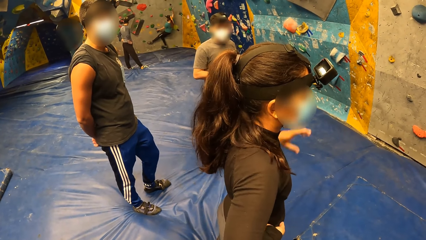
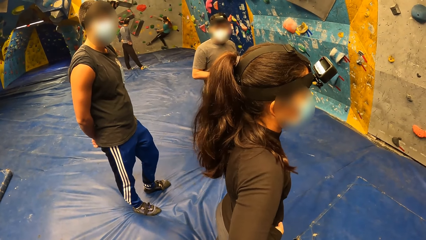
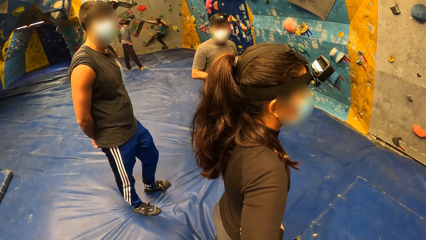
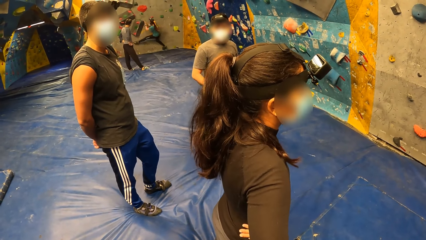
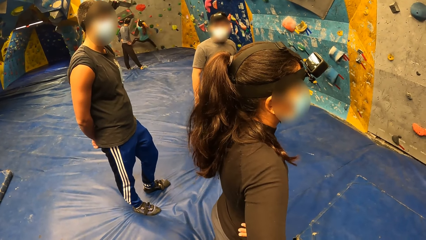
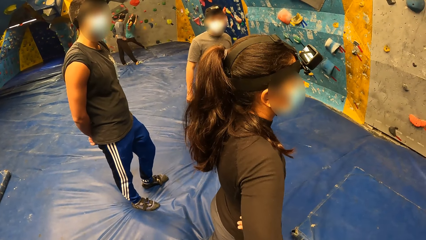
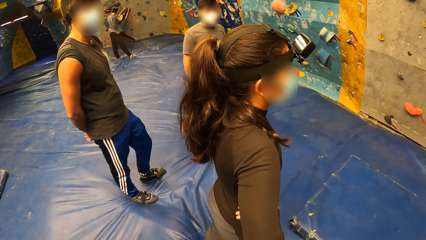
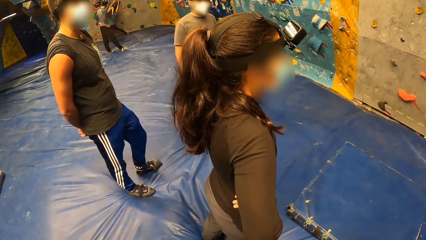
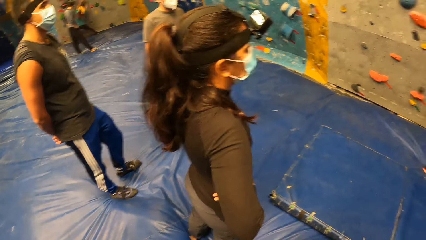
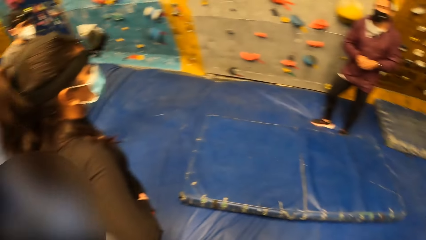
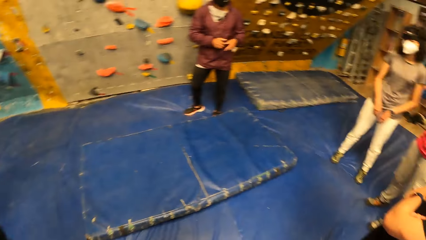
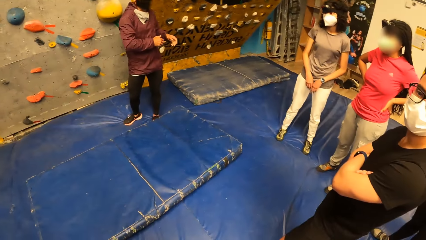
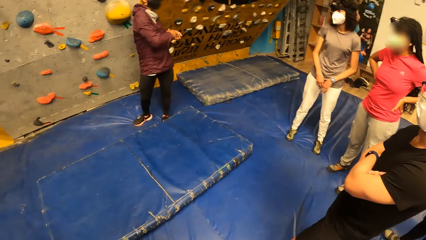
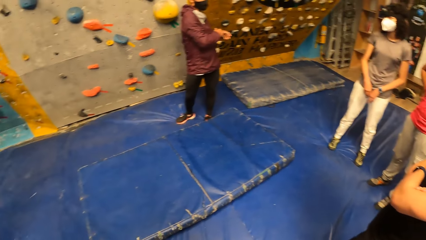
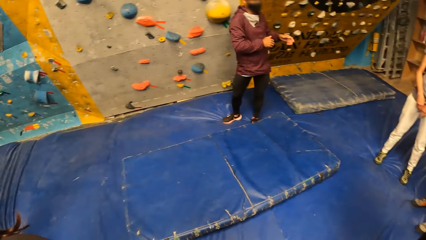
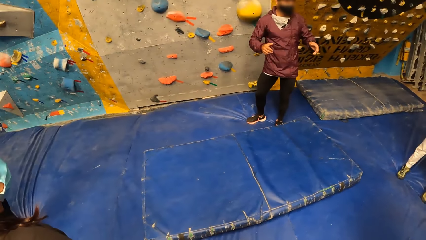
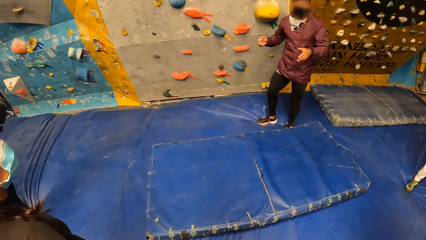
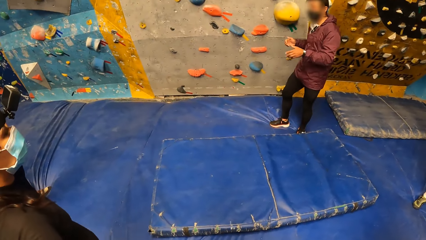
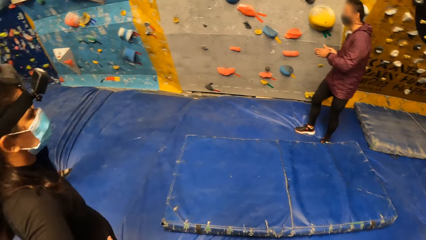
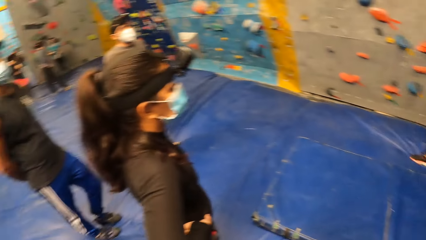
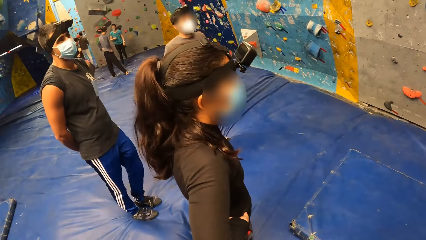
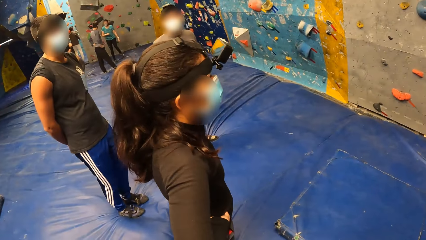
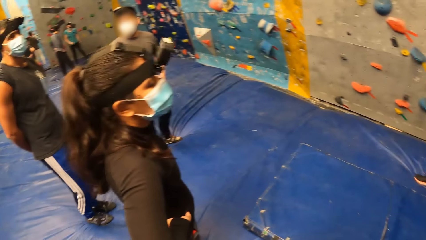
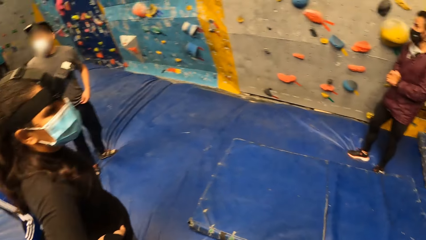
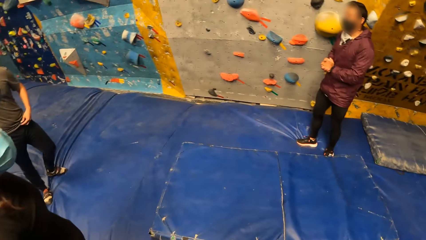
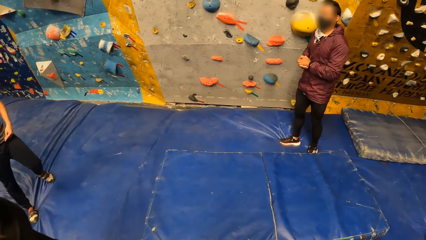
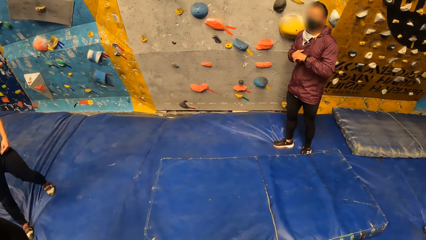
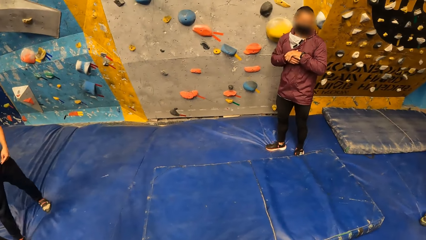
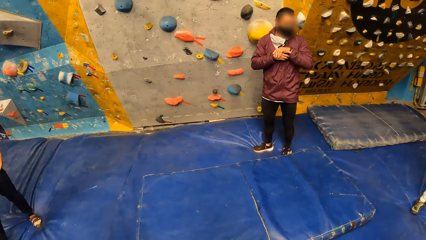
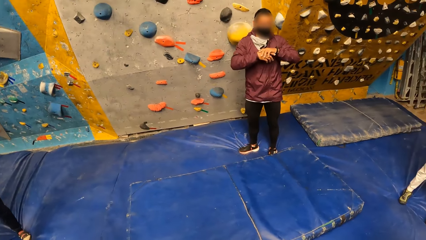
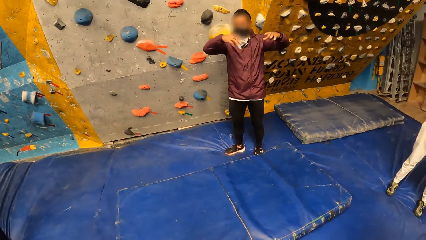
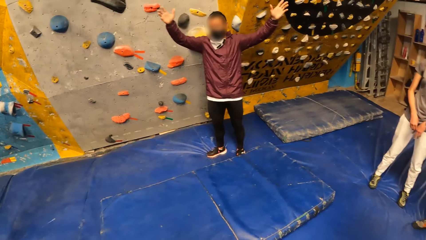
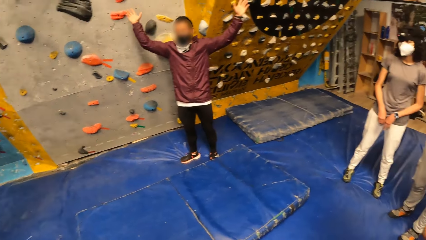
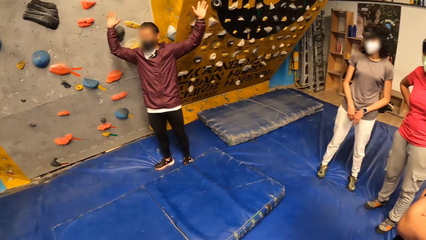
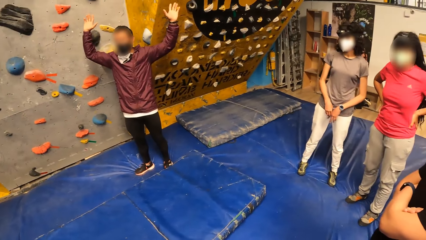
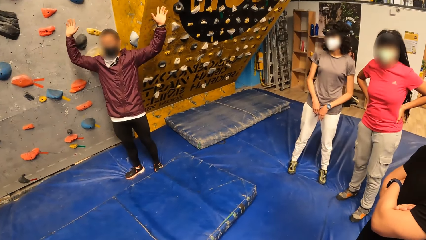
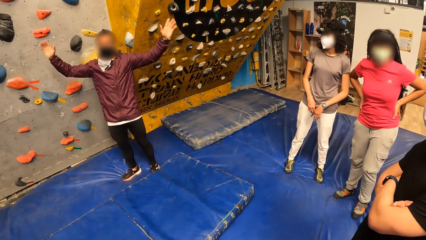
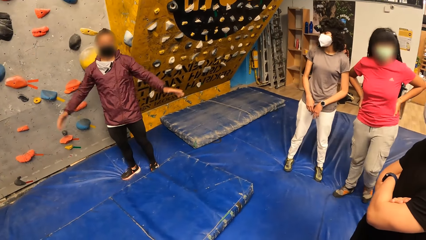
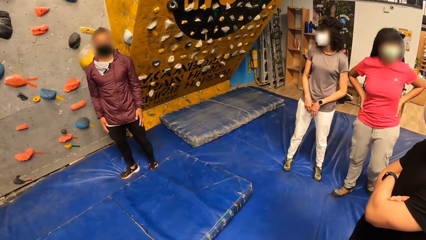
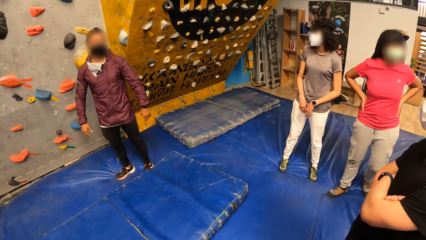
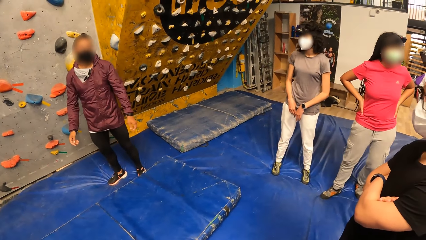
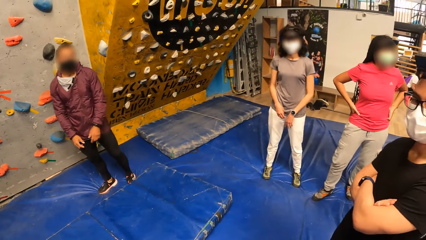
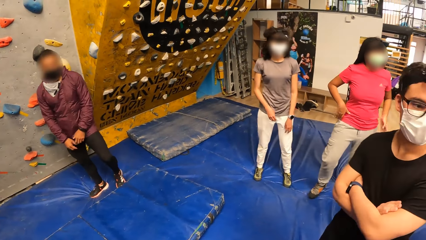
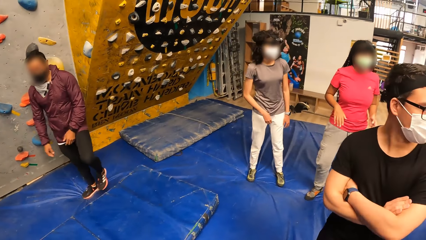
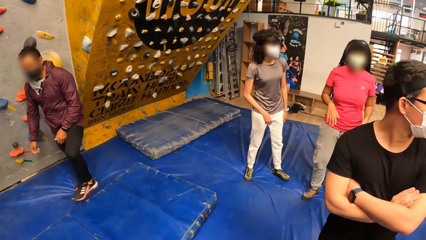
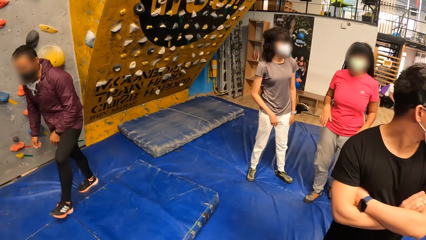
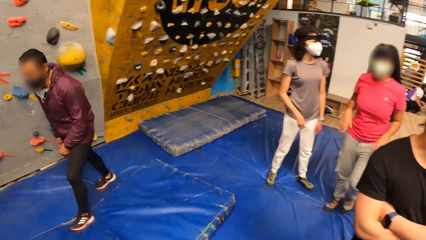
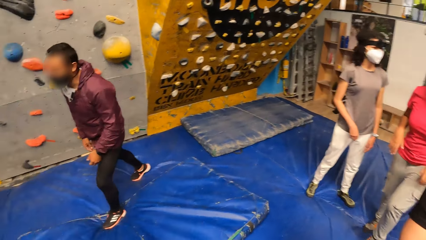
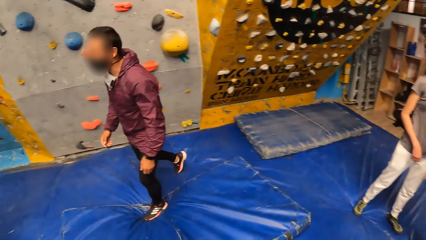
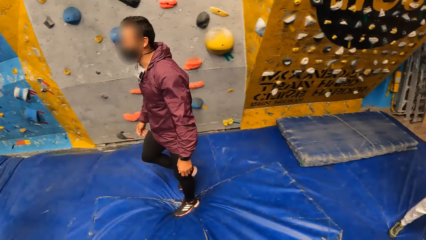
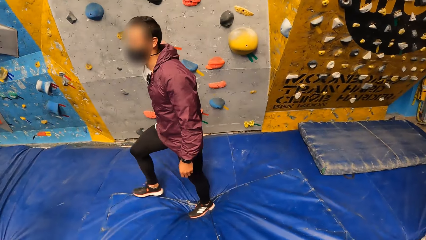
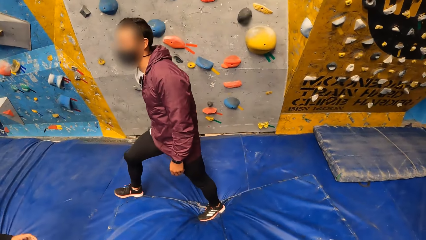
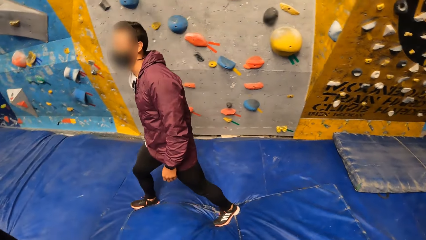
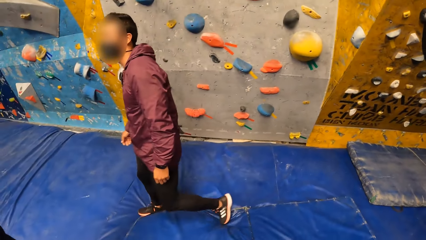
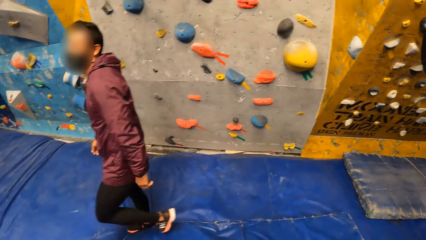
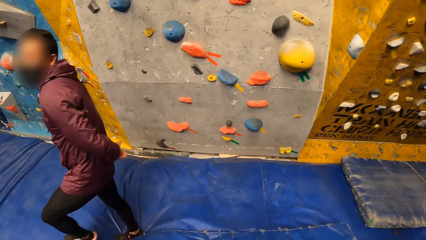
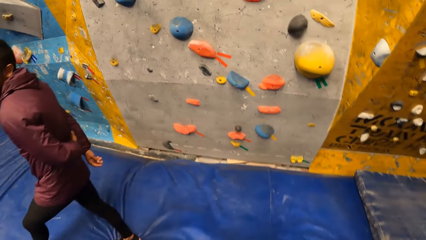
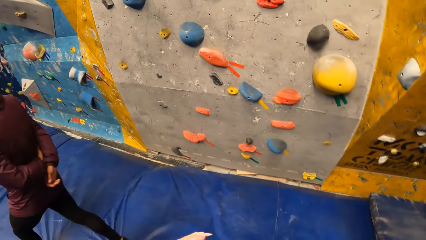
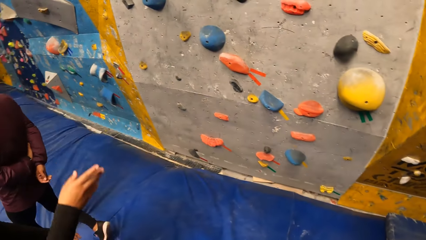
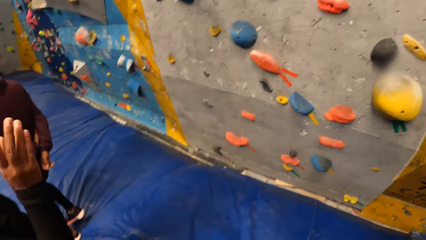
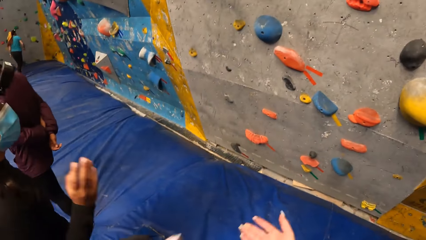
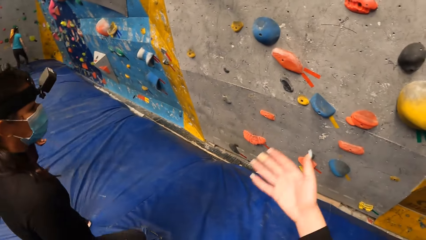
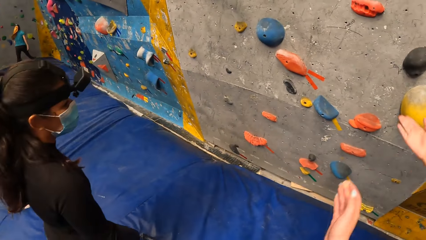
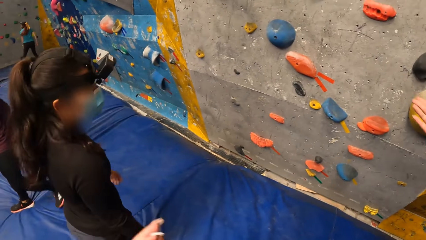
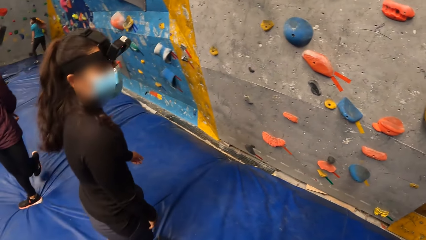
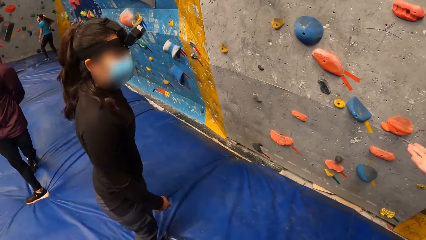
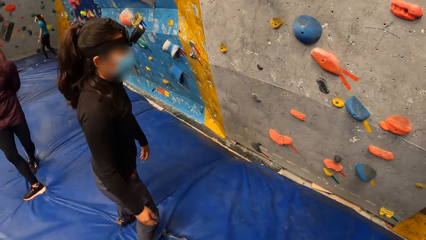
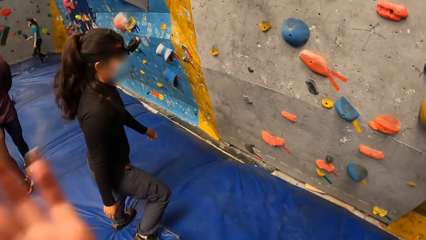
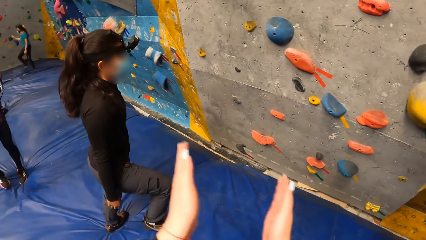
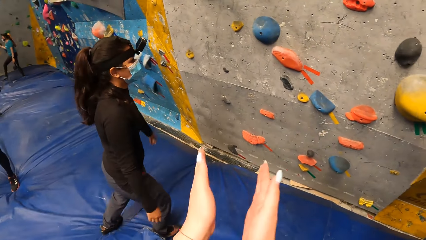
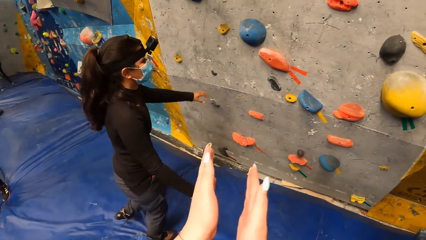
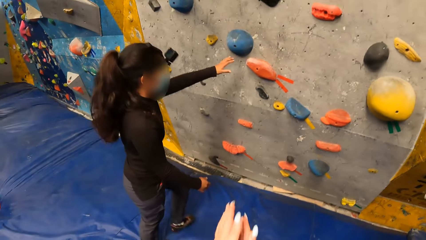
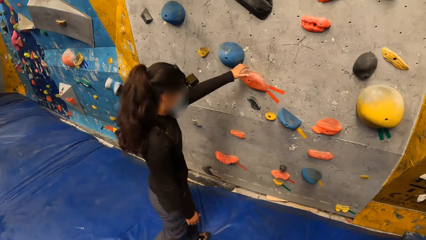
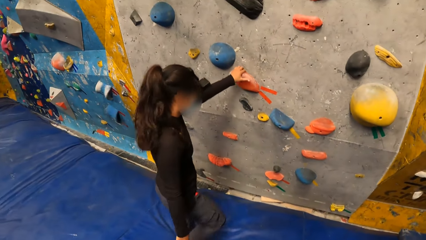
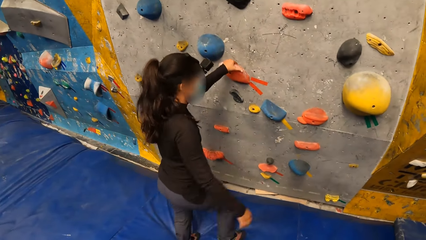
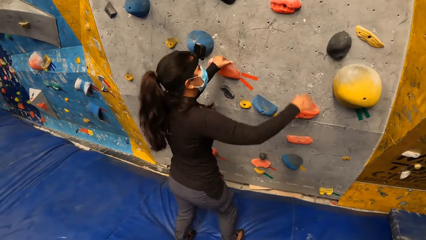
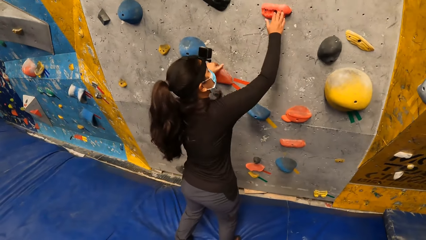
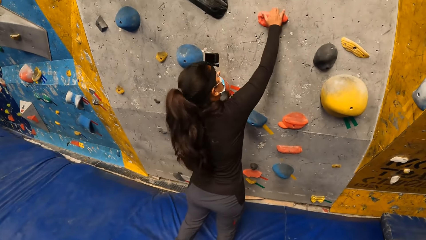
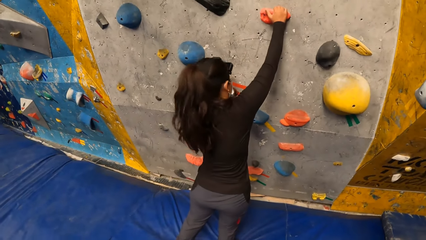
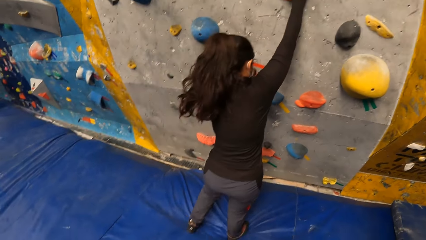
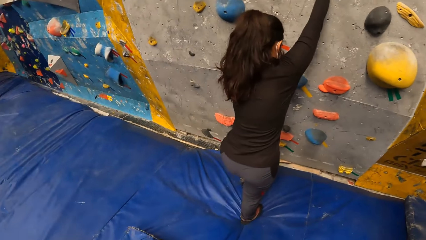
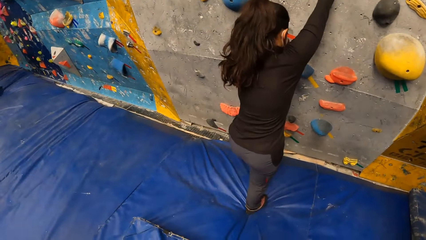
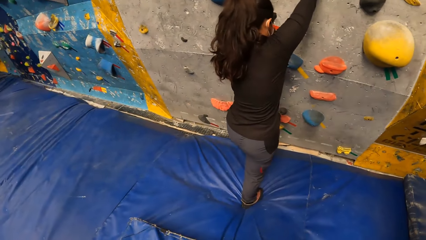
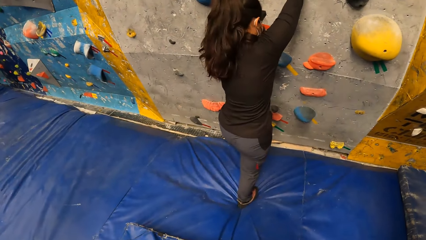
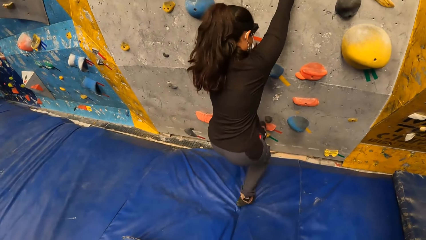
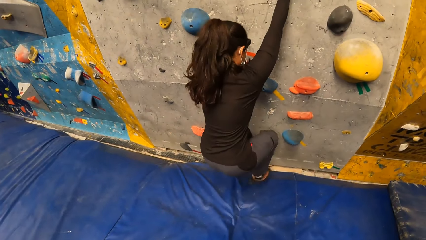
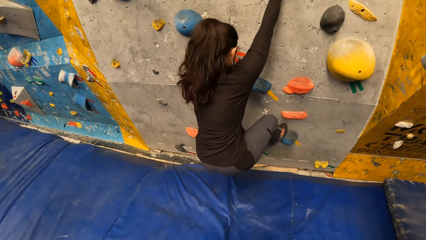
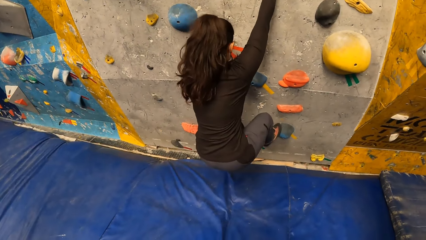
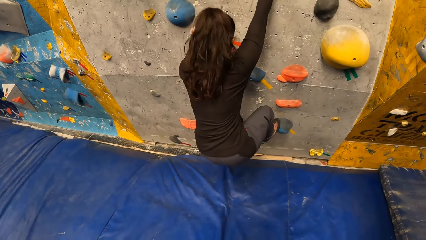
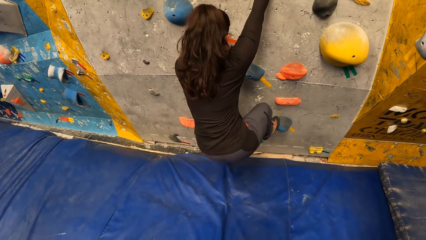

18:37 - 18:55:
The instructor raises both hands. The instructor lowers both hands. The camera wearer moves forward. She gesticulates with both hands. She moves her right hand. She stares at a lady. She stares at the lady again. She claps her hands. The lady climbs a wall with the foot and hand holds. The camera wearer stares at the lady.
